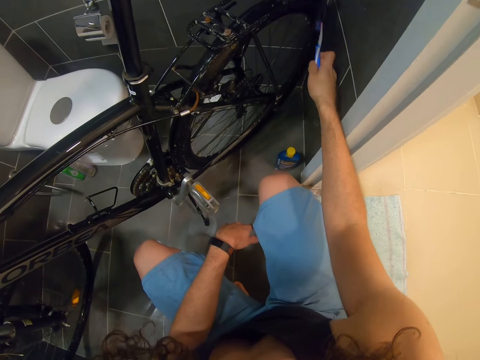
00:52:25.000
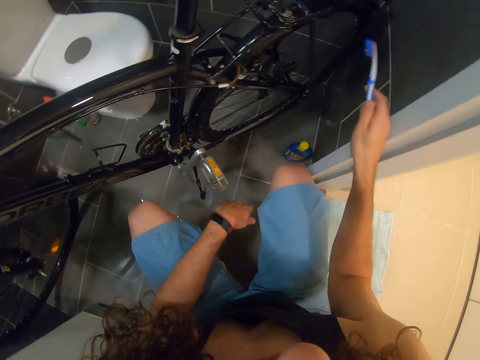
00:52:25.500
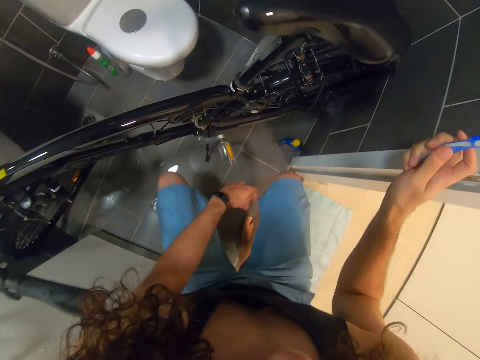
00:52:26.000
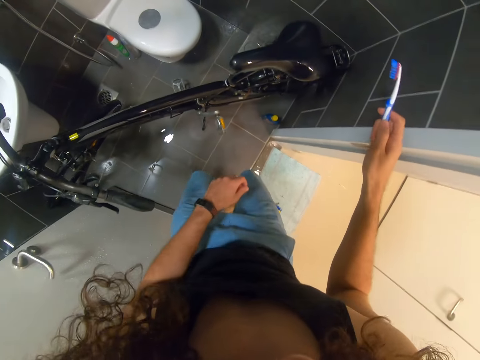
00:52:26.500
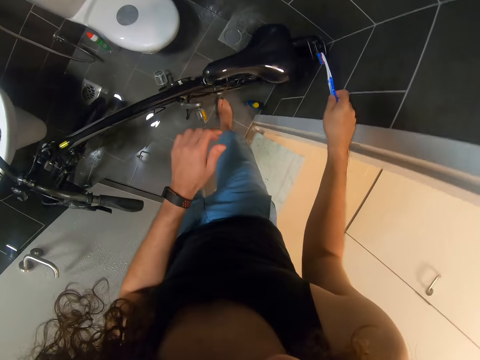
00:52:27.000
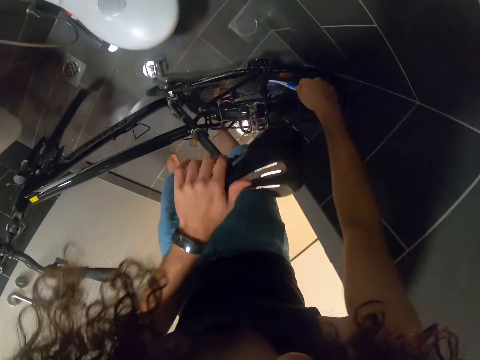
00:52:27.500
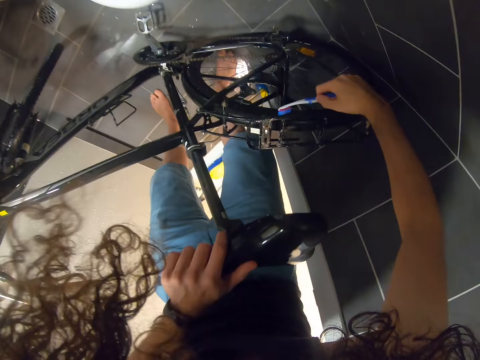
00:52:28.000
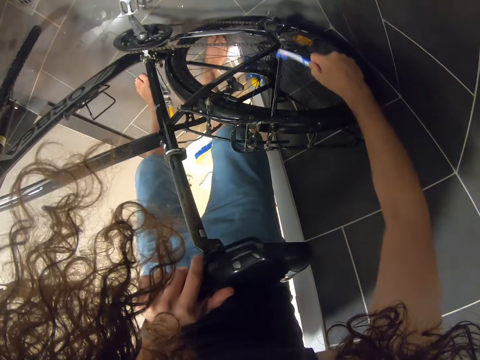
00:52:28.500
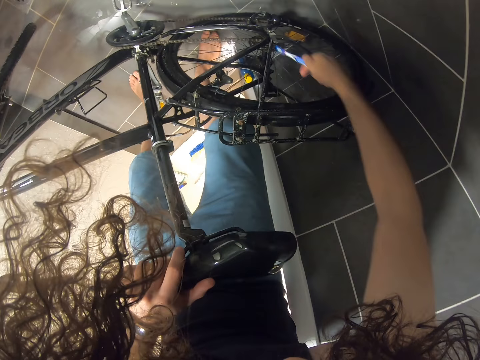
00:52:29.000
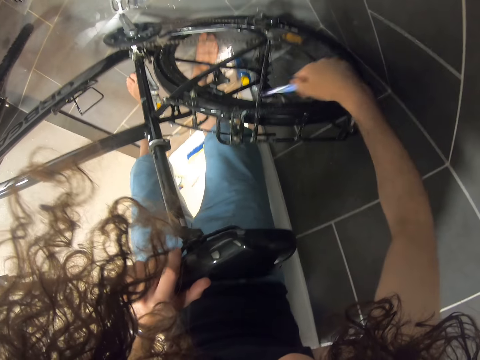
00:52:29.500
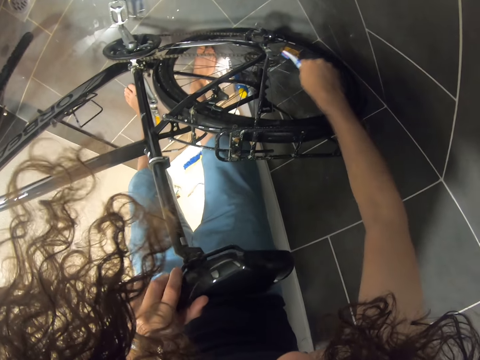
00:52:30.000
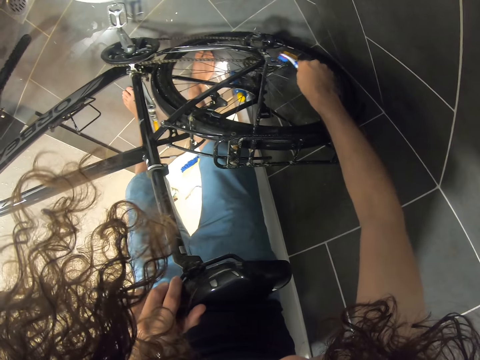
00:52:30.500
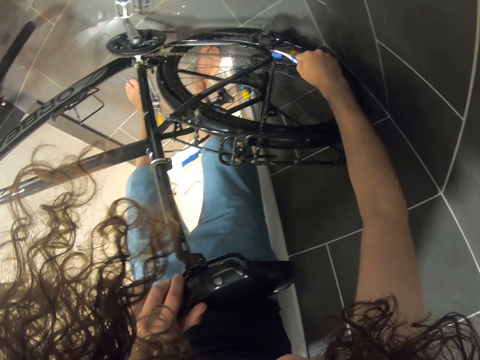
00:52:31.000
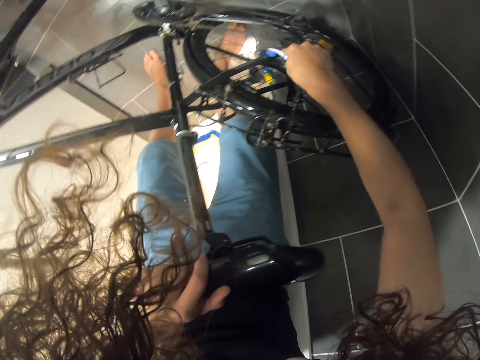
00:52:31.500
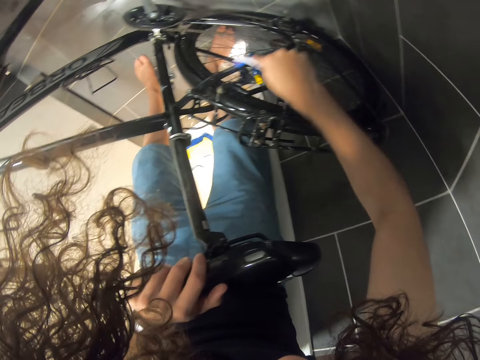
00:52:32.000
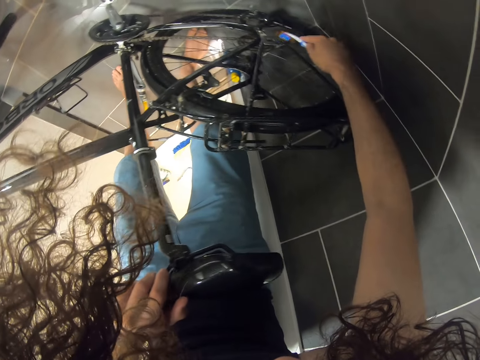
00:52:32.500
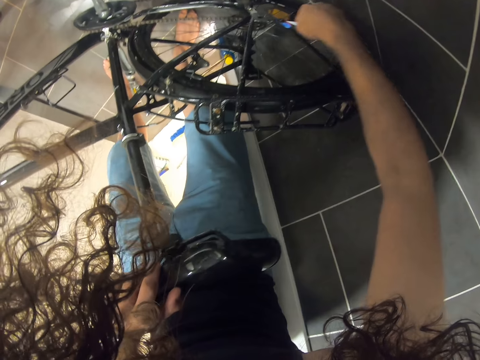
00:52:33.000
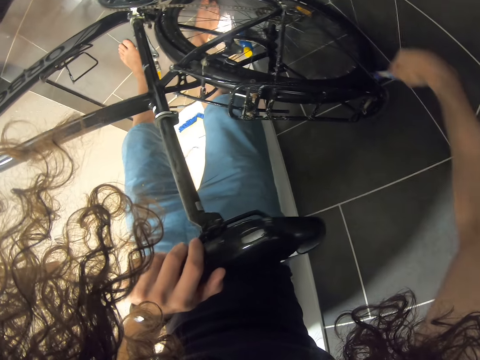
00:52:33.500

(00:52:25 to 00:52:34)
The camera wearer stares at a bicycle. They brush part of the bicycle.

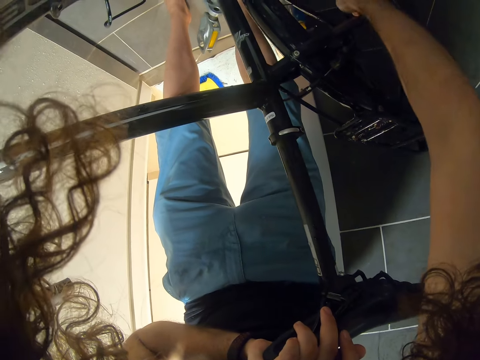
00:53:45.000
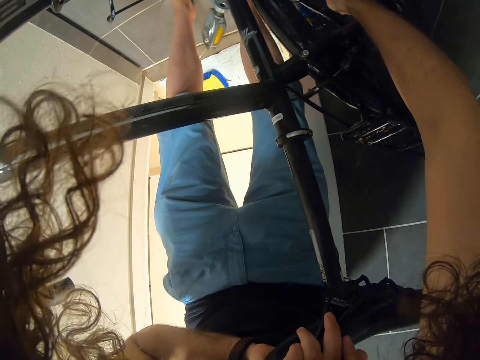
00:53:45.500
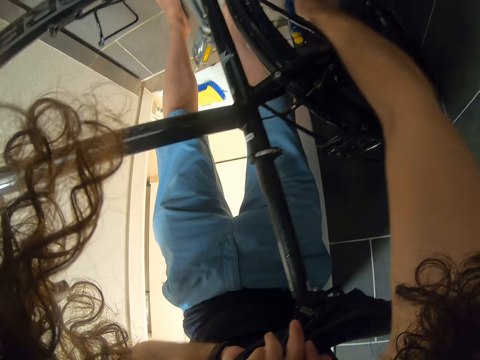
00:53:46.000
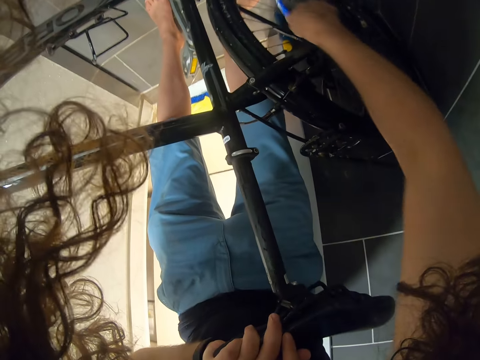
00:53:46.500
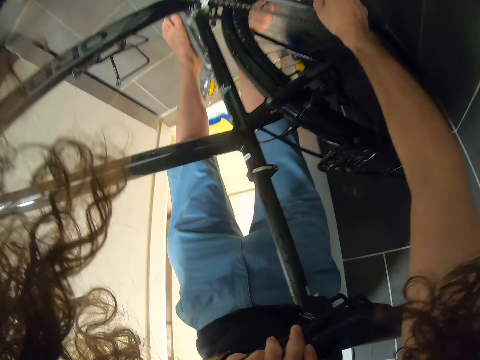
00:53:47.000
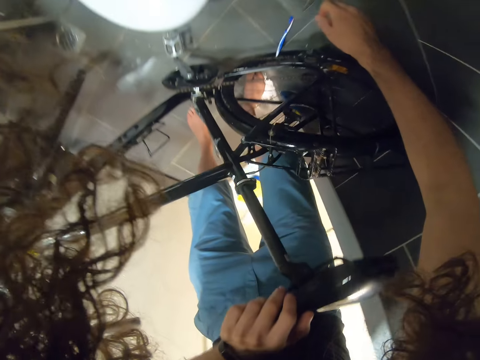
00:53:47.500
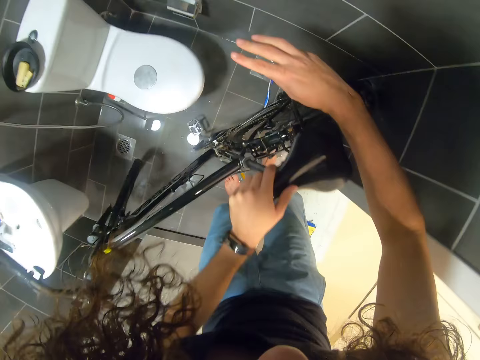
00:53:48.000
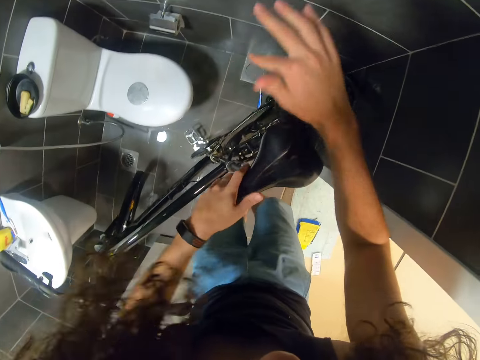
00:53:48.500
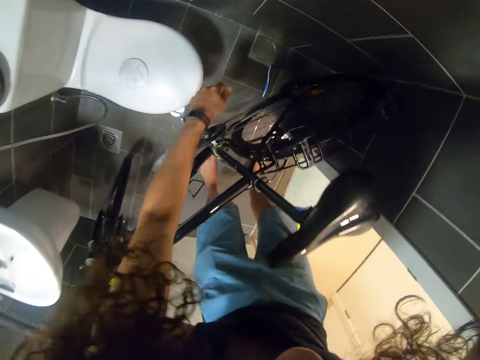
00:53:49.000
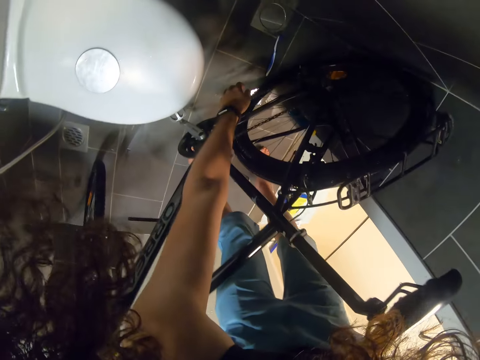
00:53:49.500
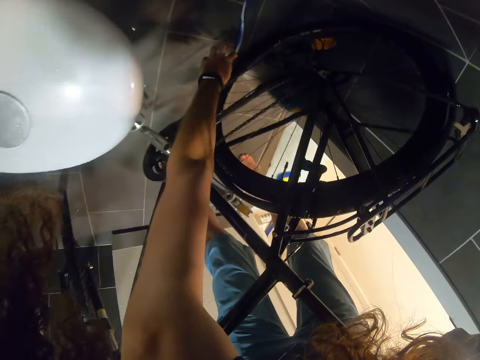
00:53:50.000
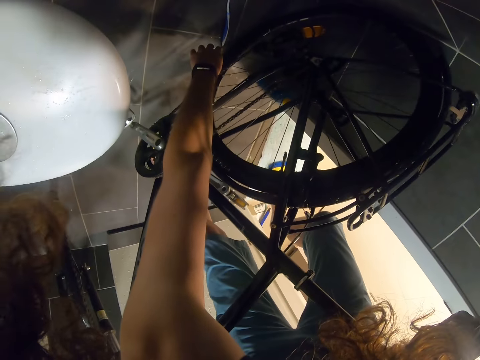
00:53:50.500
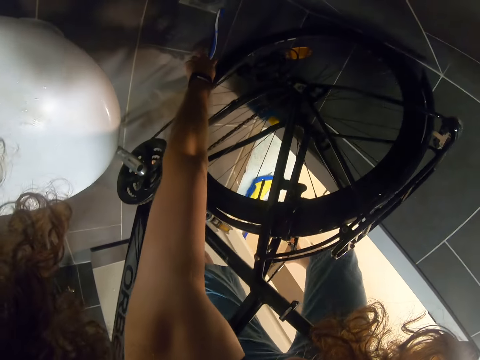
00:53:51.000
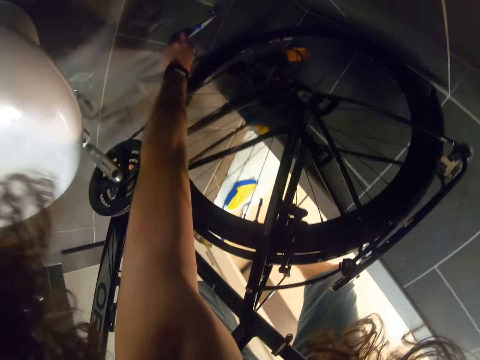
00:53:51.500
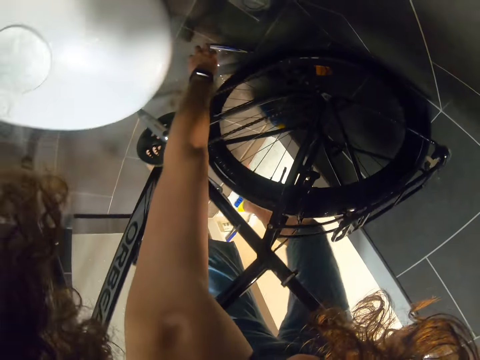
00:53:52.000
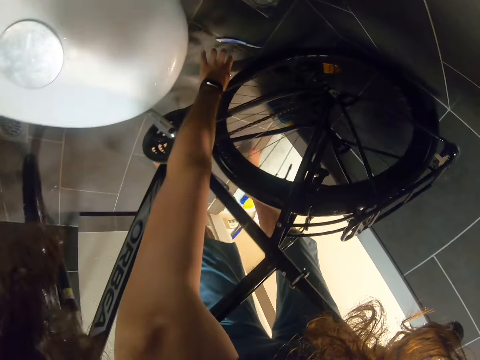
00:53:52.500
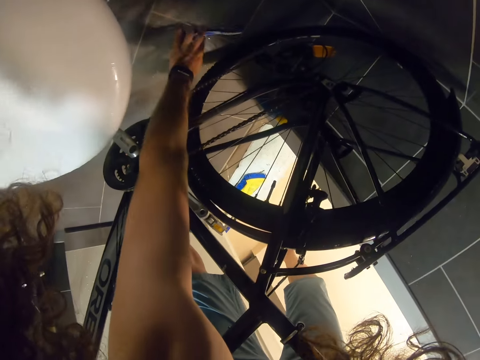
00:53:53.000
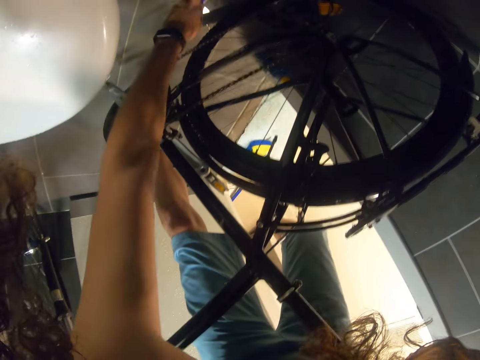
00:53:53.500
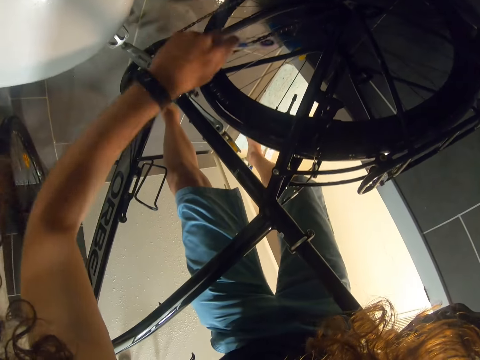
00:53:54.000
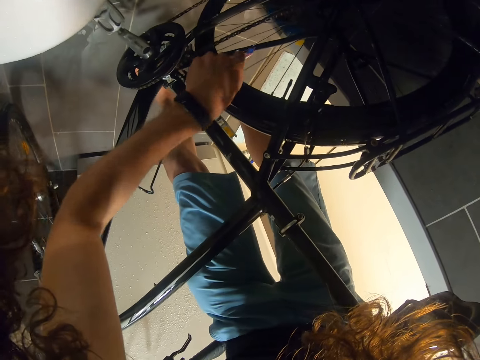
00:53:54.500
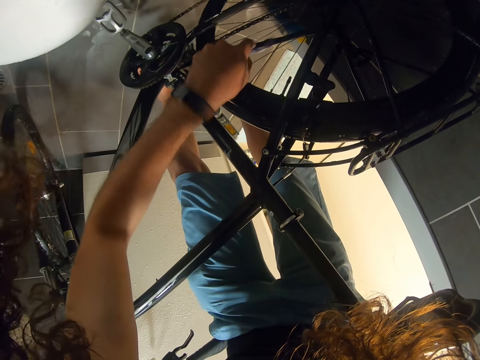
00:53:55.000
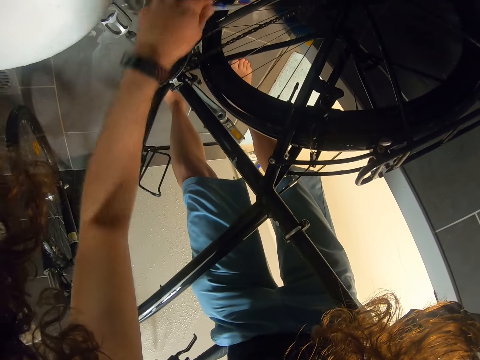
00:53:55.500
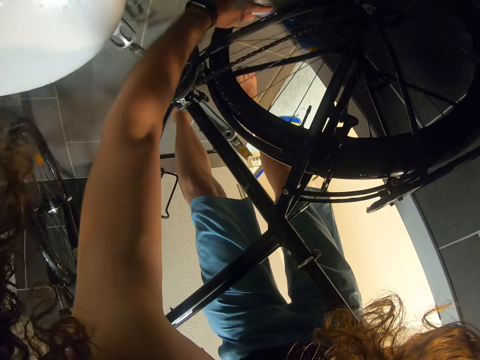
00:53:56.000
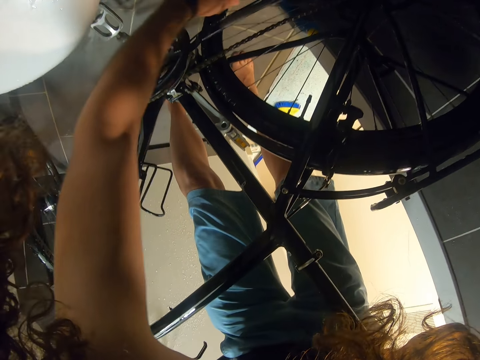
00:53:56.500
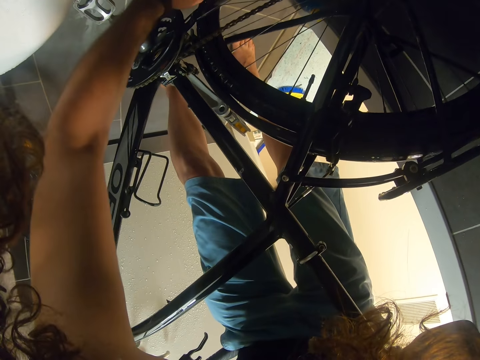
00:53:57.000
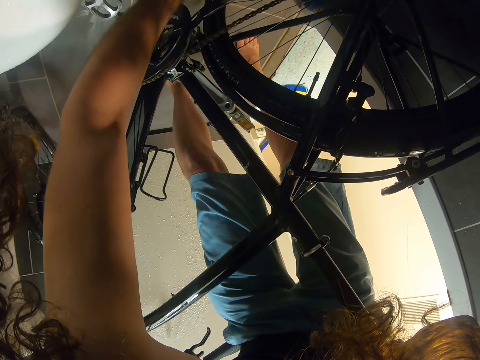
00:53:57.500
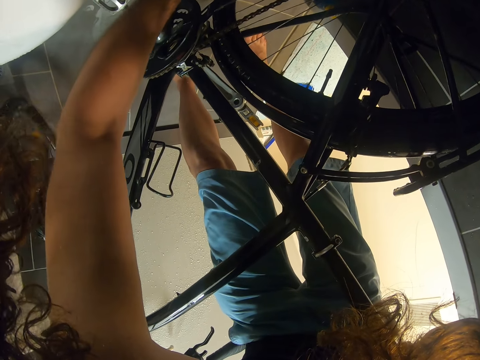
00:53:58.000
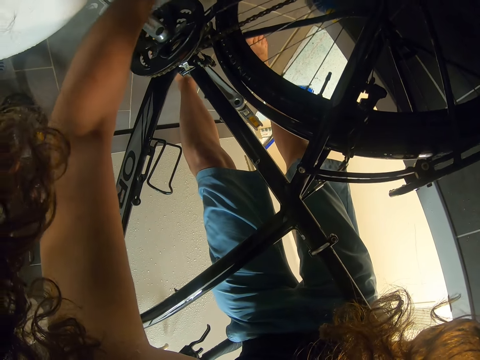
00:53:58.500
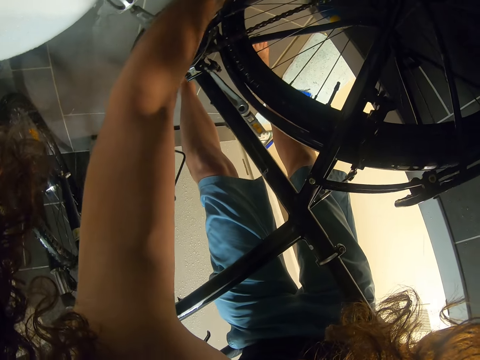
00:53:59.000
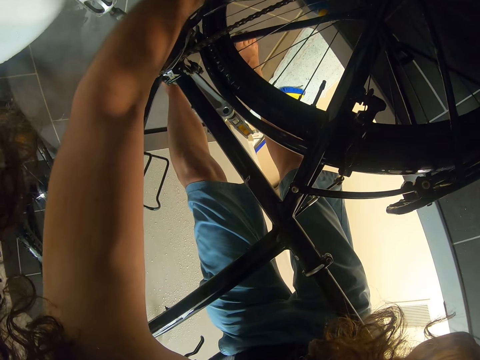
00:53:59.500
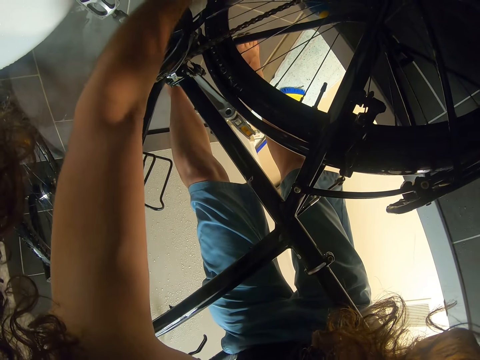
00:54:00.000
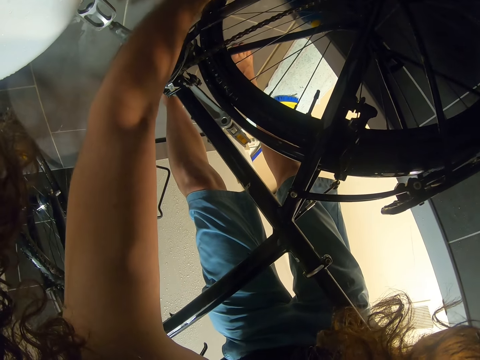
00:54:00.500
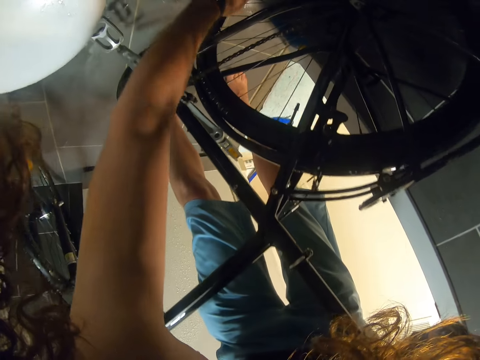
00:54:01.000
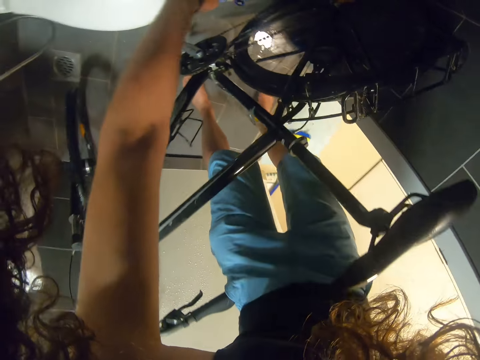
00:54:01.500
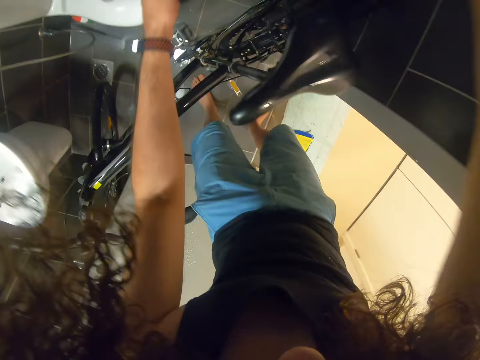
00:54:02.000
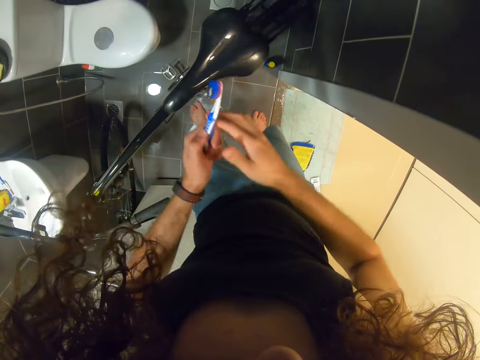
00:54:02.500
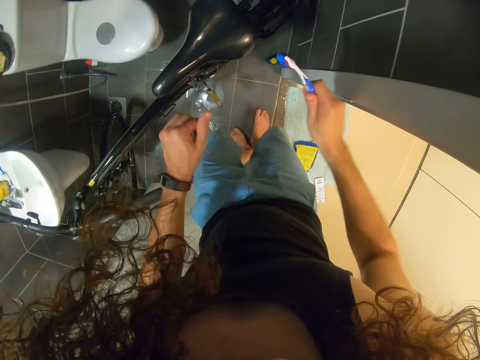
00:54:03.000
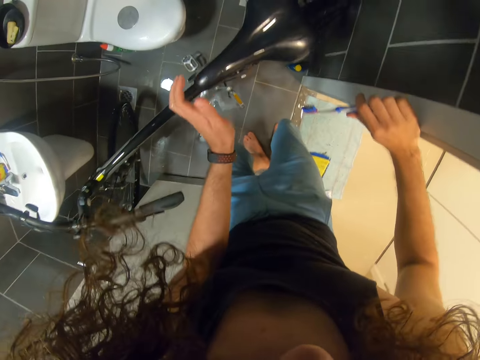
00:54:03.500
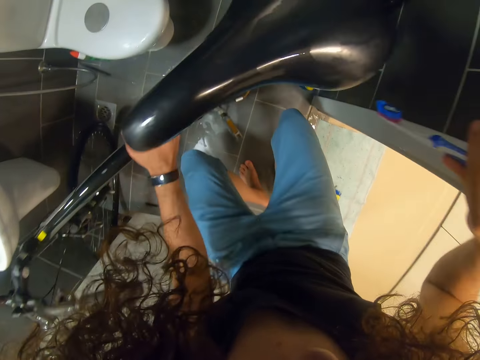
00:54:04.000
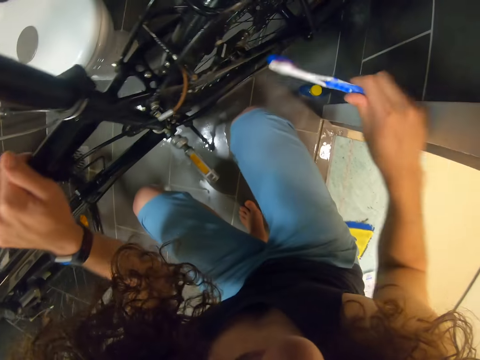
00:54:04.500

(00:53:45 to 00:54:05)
The camera wearer drops the toothbrush. They look around. They pick up the toothbrush from the floor. They scrub the bicycle wheels and spokes with the toothbrush. They exchange the toothbrush to the right hand. They squat next to the bicycle.
